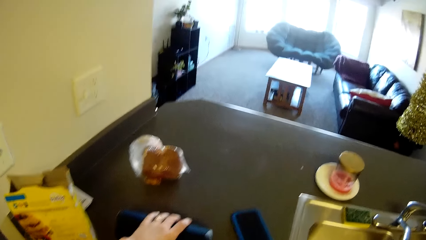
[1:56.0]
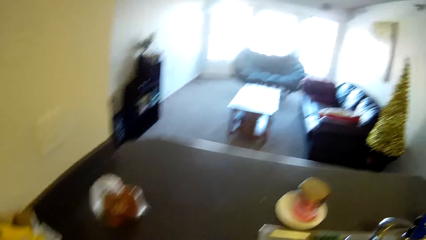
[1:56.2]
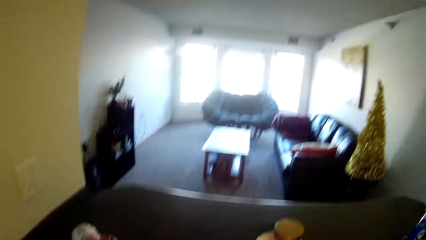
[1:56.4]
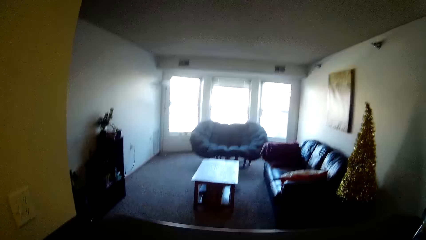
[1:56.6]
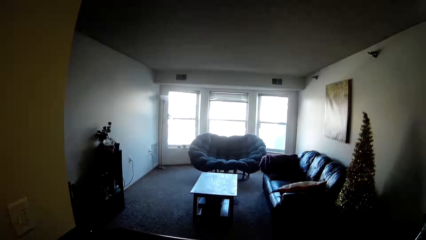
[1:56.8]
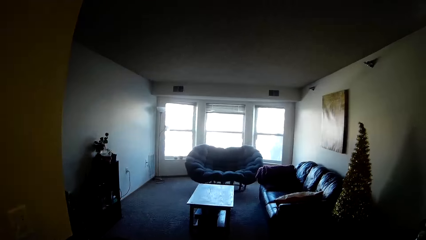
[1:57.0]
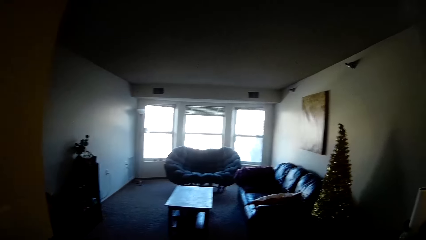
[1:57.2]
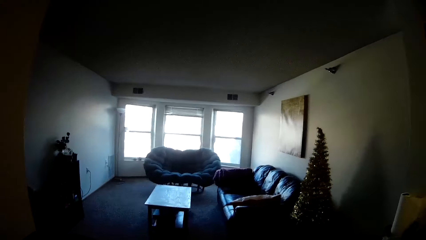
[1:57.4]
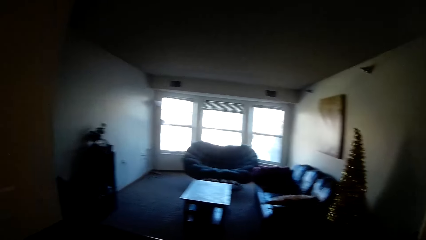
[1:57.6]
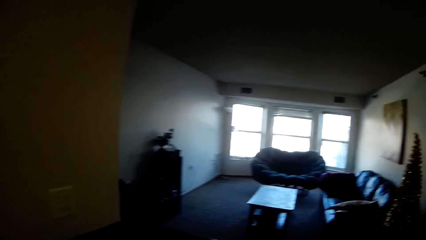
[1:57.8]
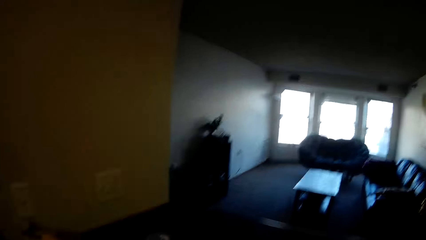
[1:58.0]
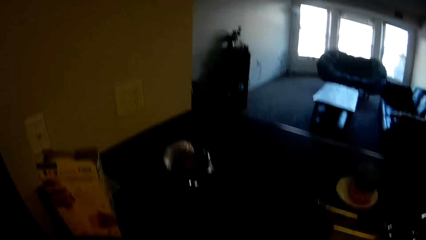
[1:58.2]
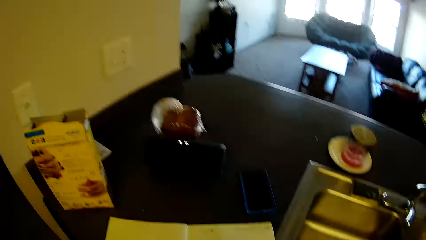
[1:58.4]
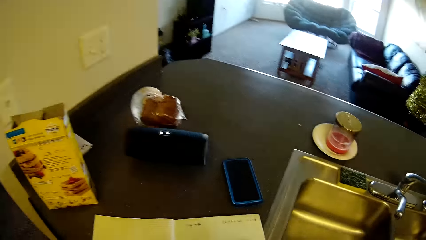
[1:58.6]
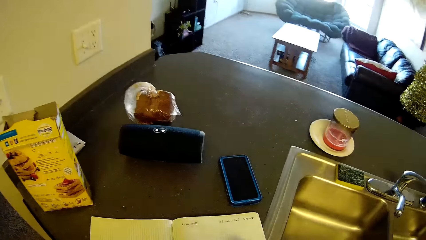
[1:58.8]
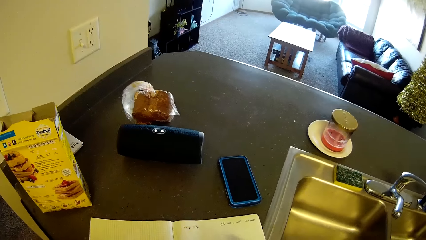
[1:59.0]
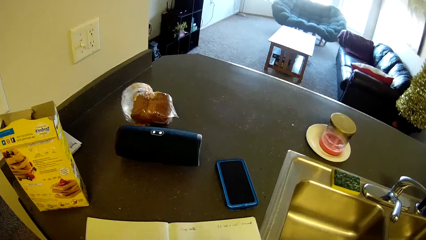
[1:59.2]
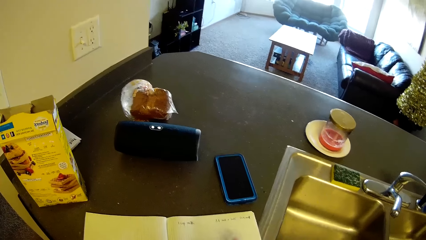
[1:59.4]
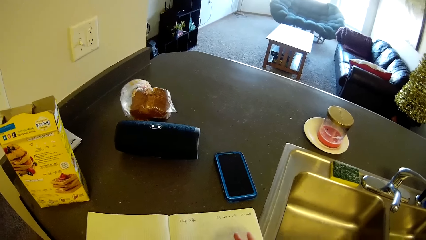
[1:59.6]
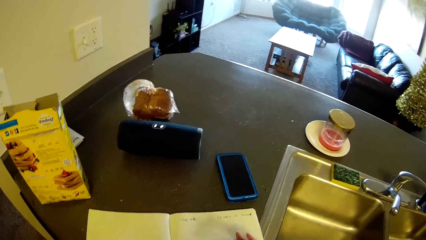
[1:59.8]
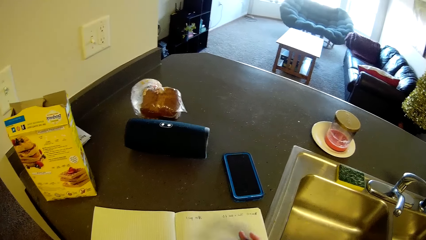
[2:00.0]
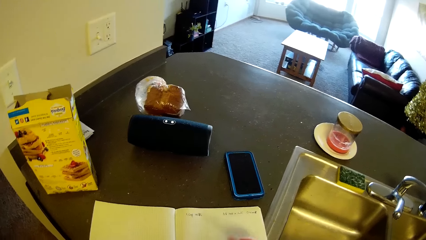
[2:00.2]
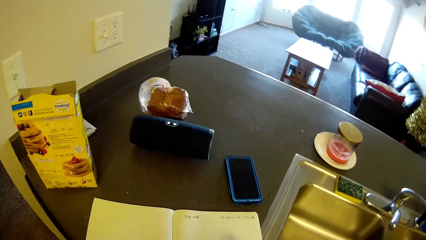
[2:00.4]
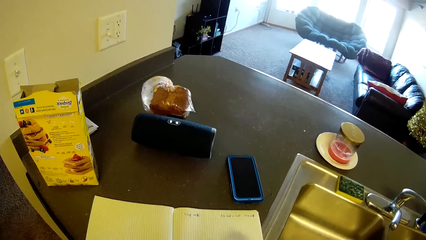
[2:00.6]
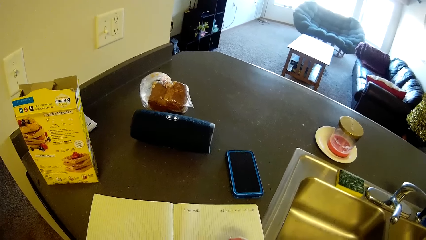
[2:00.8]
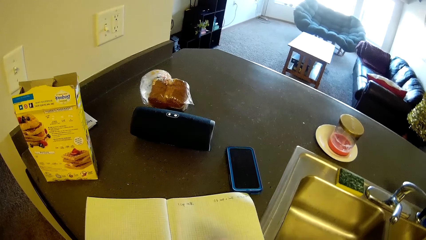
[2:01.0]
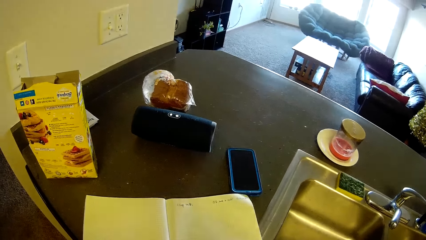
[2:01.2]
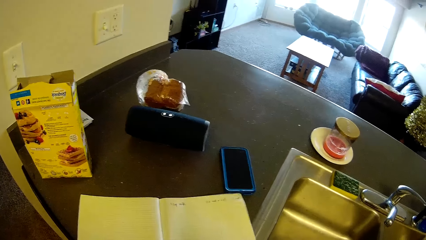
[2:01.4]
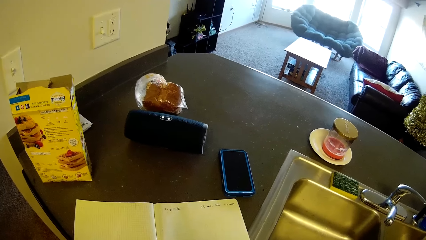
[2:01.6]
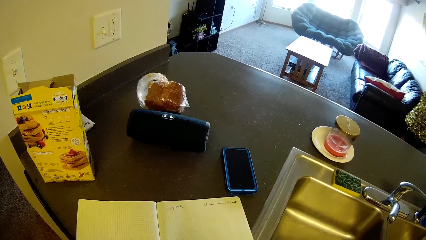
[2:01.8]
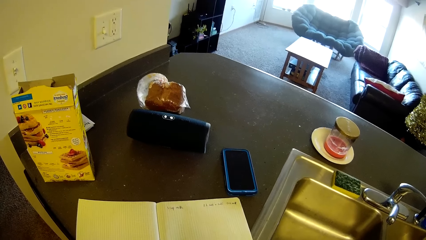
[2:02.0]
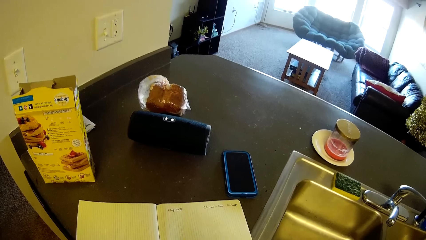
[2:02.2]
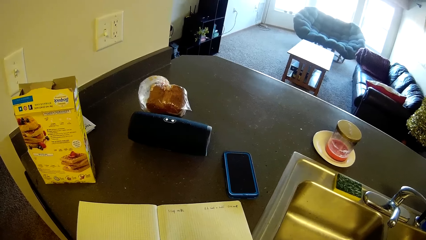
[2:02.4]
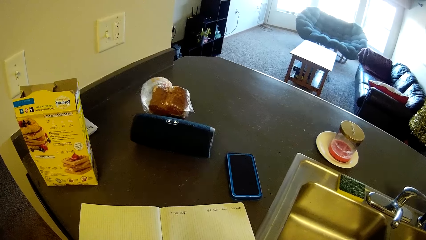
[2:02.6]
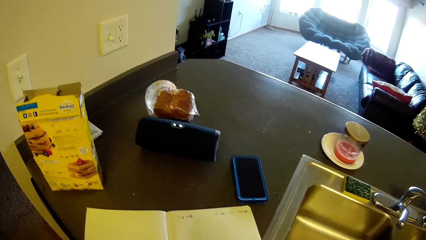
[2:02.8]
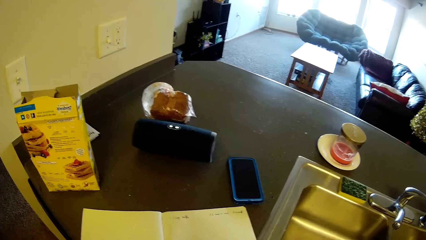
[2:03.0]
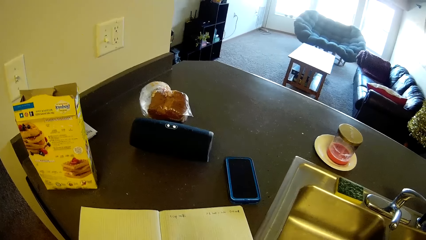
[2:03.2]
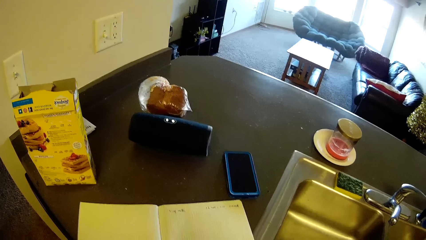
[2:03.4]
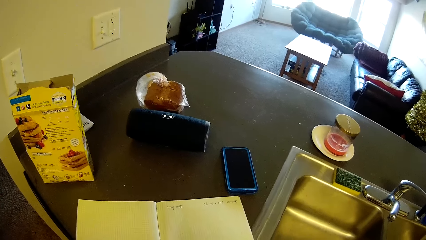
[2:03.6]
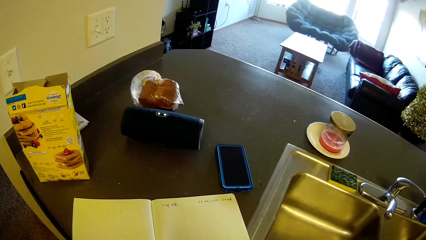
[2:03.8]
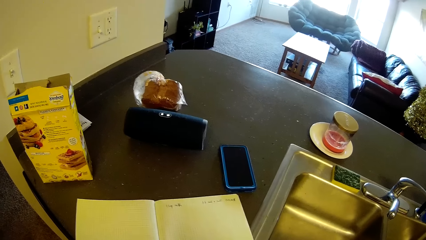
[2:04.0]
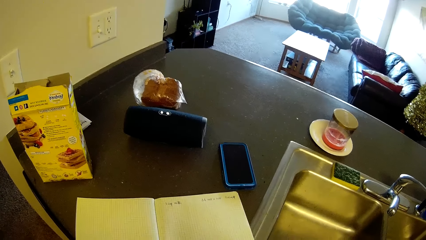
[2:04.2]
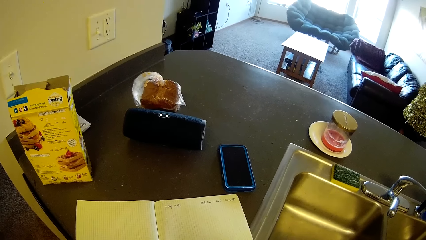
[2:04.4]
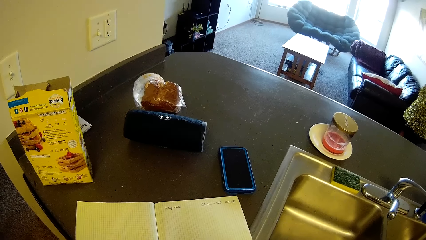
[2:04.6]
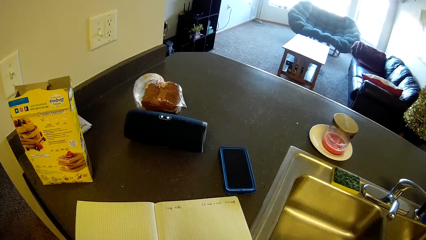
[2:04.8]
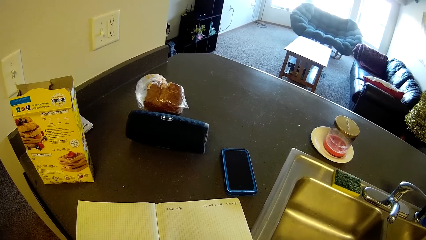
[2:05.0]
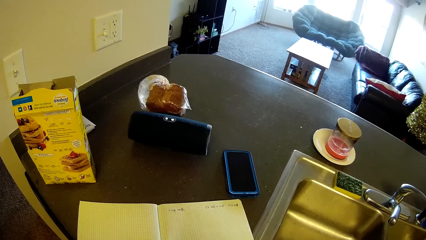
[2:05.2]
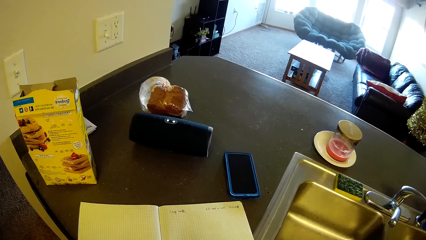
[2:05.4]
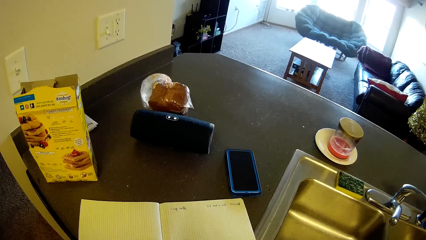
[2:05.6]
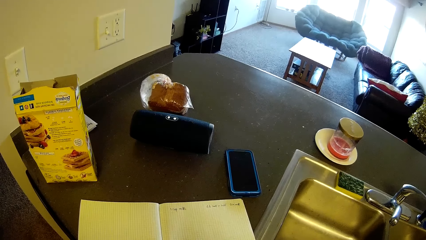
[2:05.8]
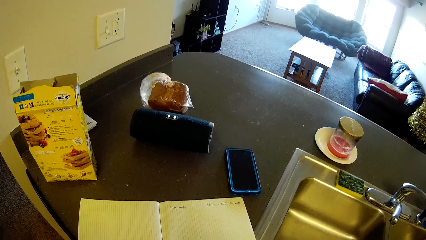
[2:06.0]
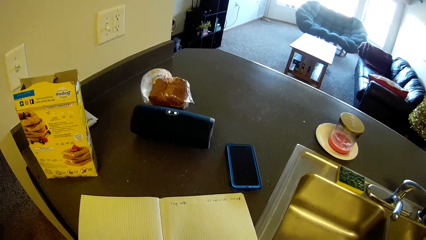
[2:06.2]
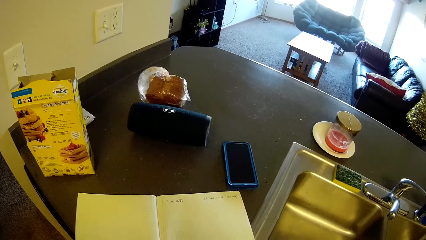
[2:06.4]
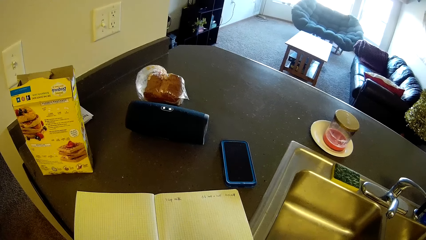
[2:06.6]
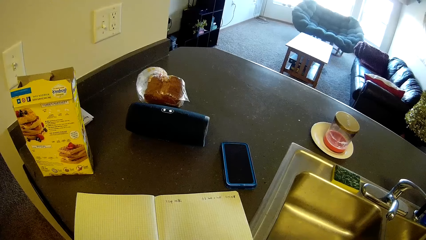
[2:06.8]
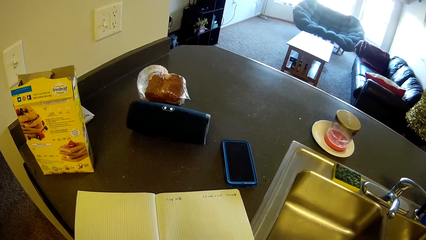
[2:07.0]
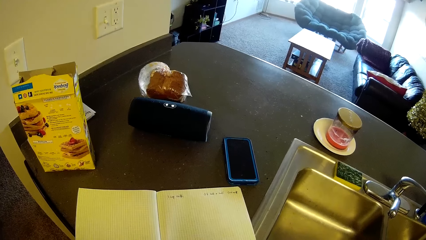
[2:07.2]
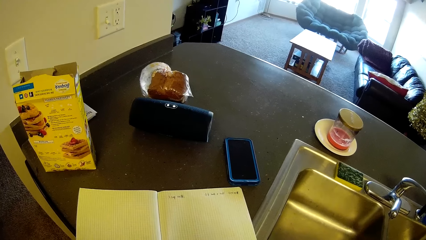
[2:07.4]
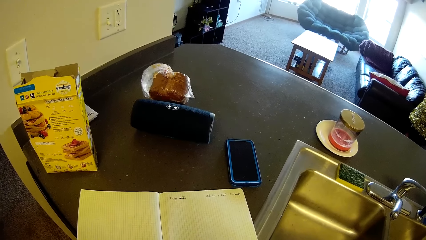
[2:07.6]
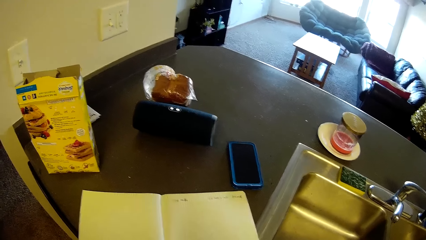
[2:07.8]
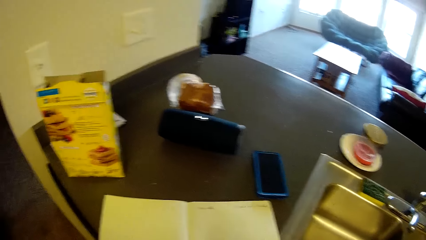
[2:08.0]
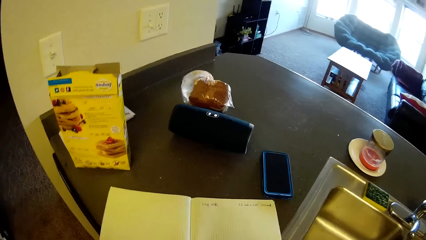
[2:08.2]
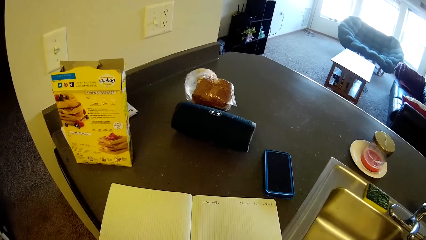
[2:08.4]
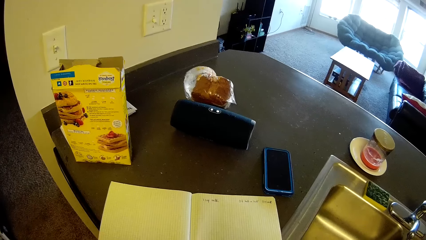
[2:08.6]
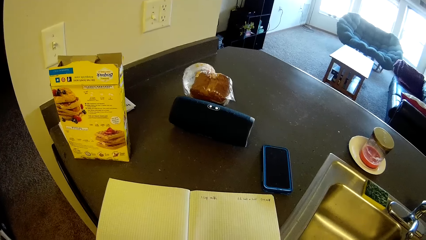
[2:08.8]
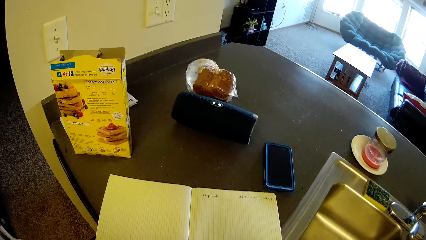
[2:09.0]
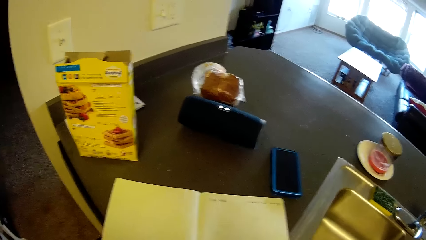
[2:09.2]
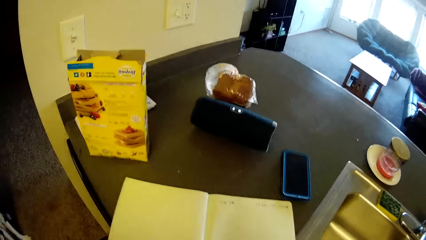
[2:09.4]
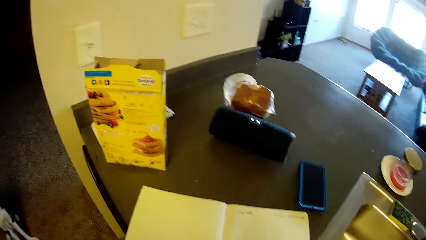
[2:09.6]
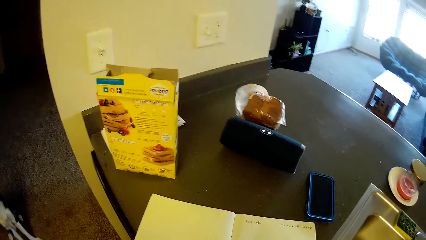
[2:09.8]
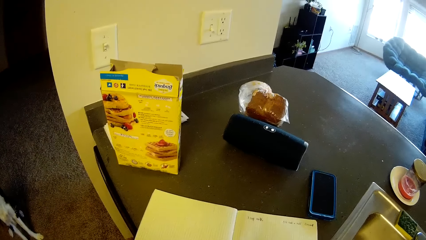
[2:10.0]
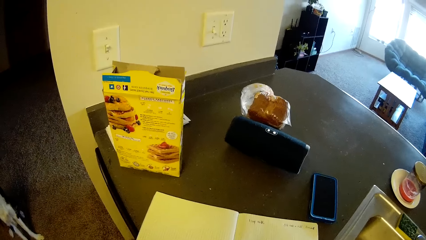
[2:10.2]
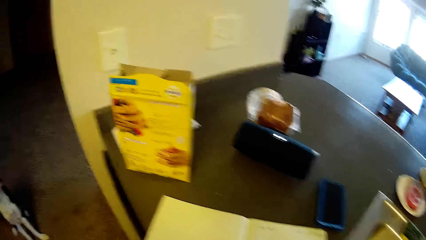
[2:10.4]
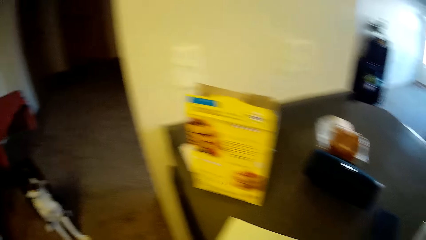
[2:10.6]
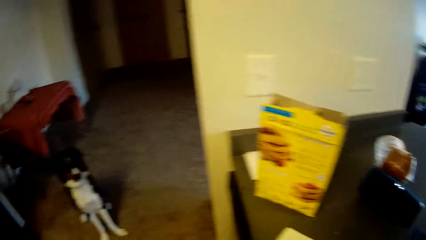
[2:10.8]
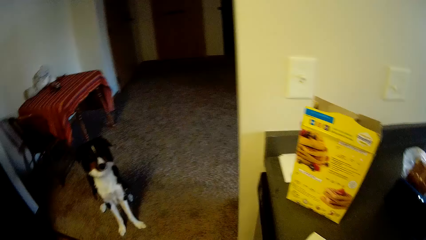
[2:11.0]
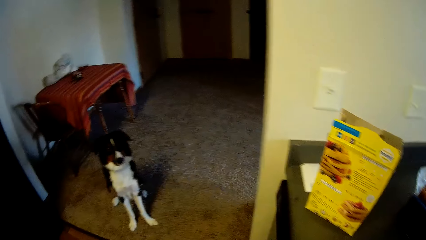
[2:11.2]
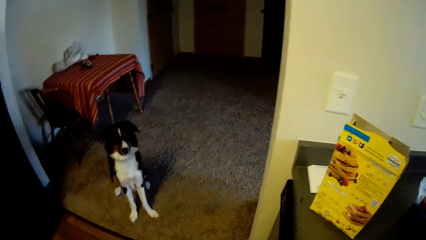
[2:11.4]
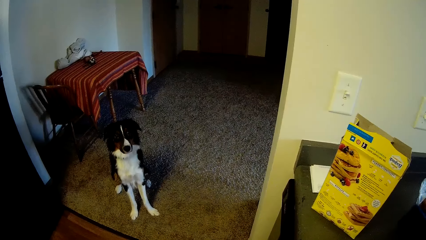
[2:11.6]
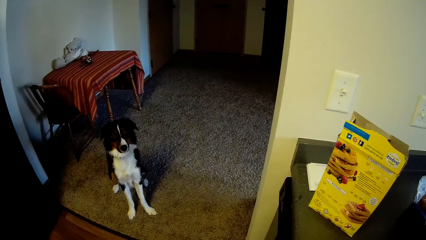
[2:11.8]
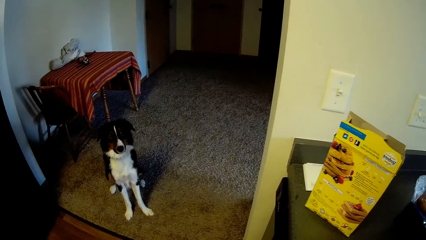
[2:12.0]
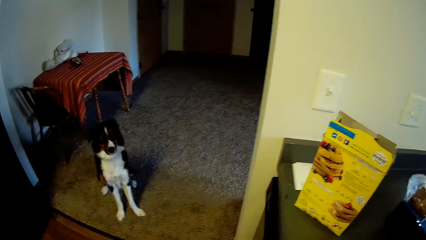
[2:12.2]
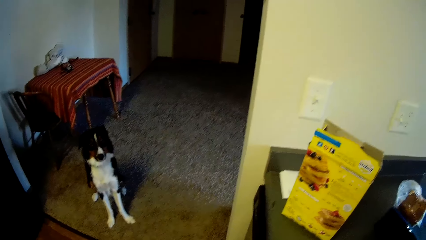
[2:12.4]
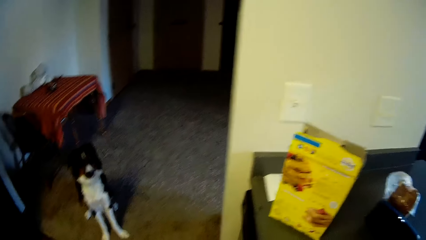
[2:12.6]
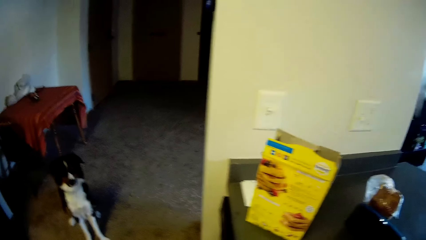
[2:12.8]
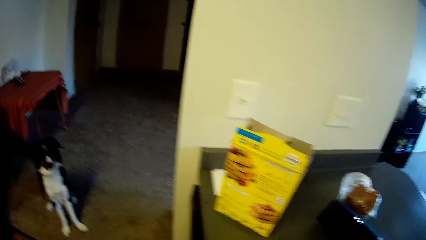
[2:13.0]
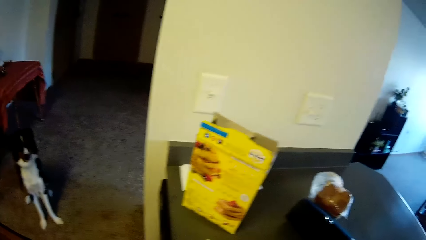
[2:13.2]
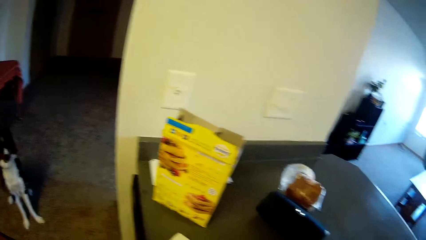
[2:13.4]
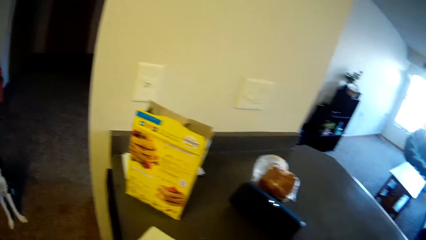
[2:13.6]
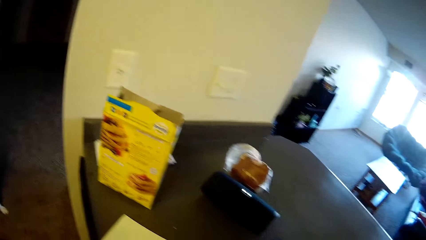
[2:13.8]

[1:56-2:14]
The camera wearer picks up a Bluetooth speaker on the kitchen table with her left hand. She stands on the floor and scans through a living room by the kitchen. She drops the Bluetooth on the kitchen table. She looks at the book on the table. She flips the pen in her right hand. She adjusts the book on the kitchen table. She looks at the dog on the left side of the kitchen.
